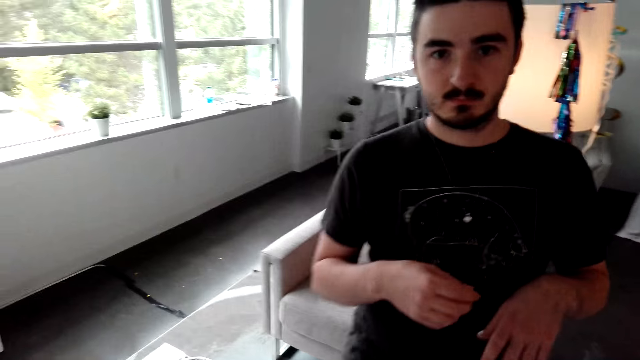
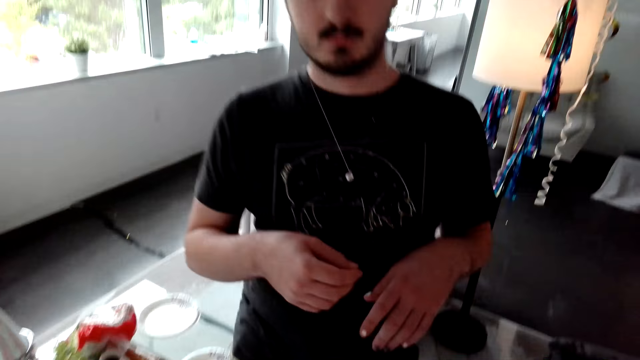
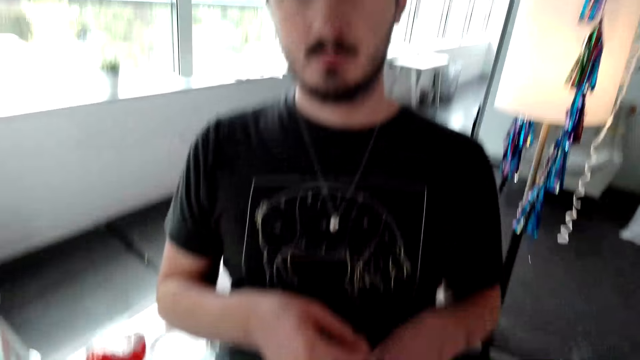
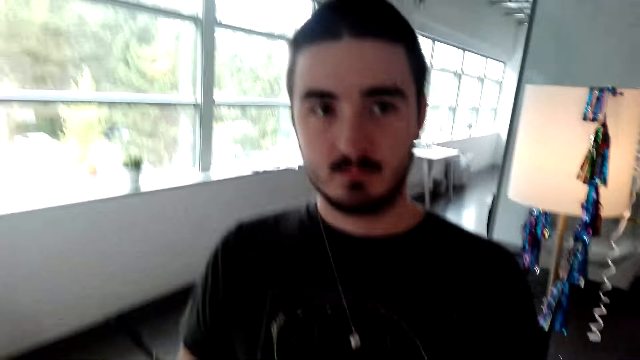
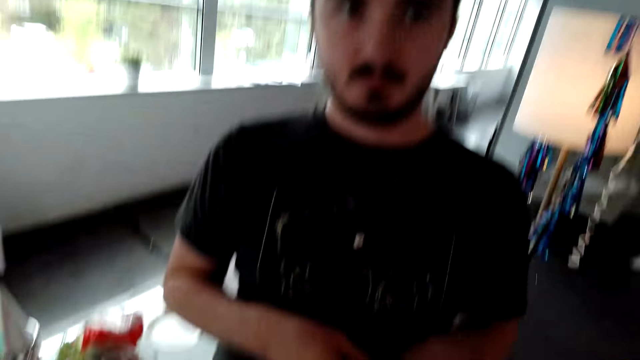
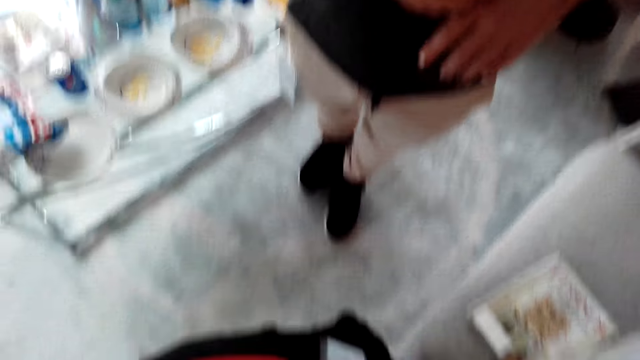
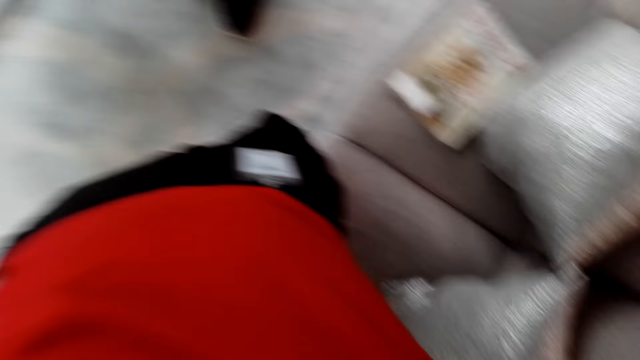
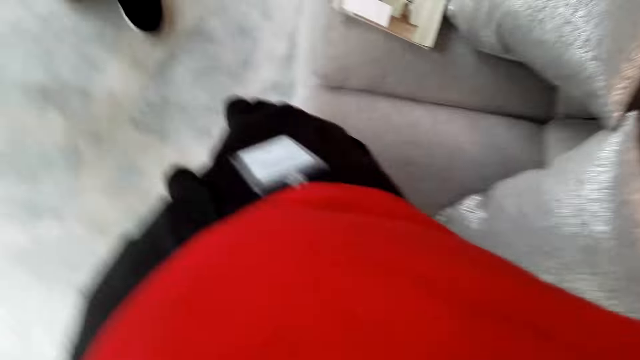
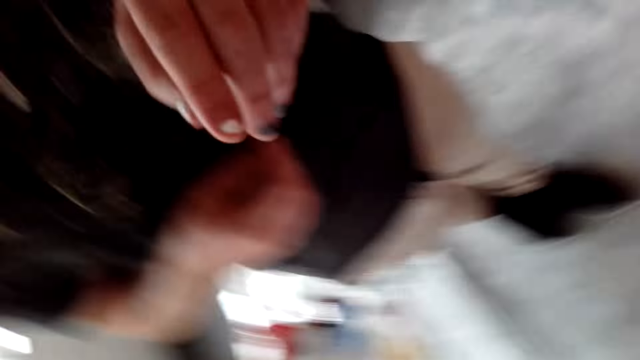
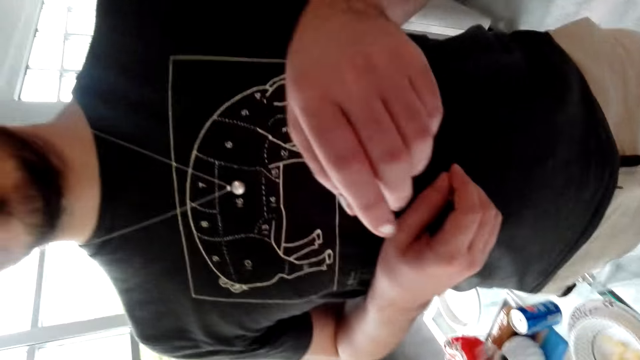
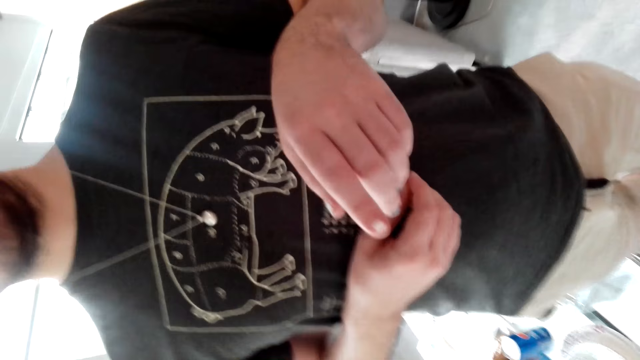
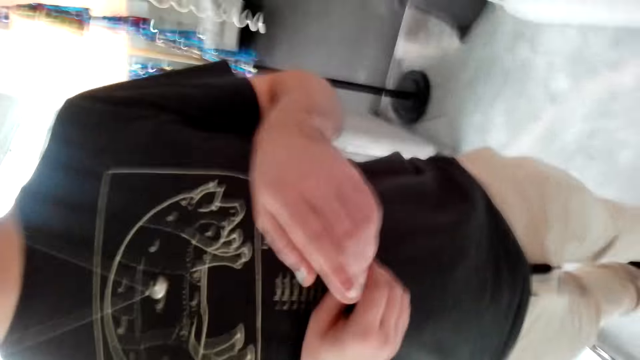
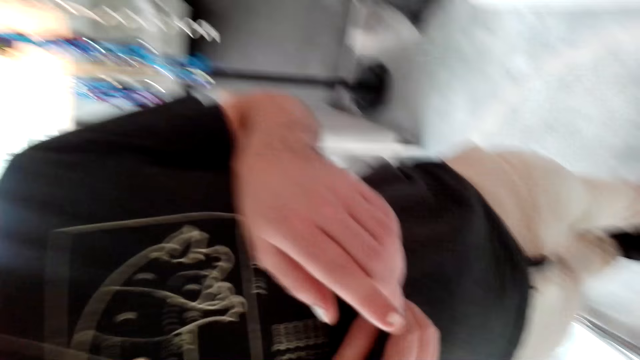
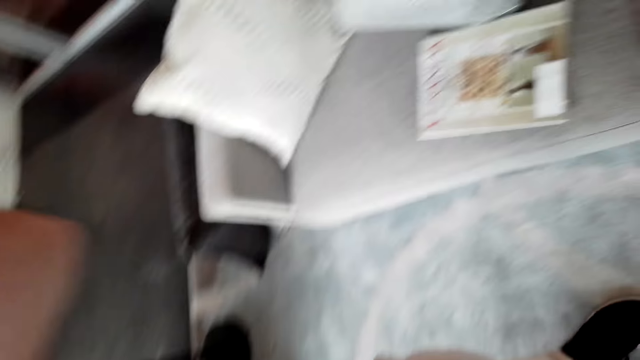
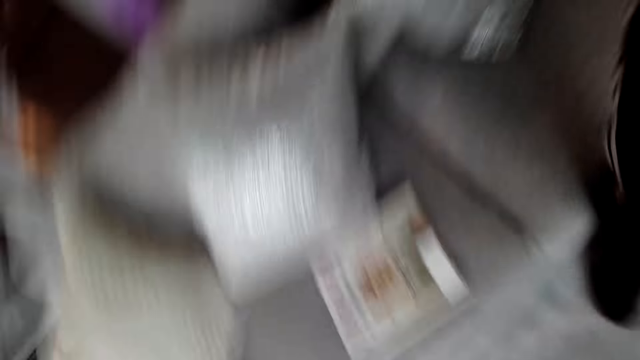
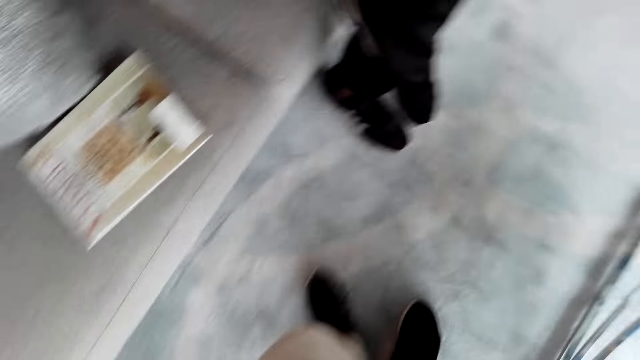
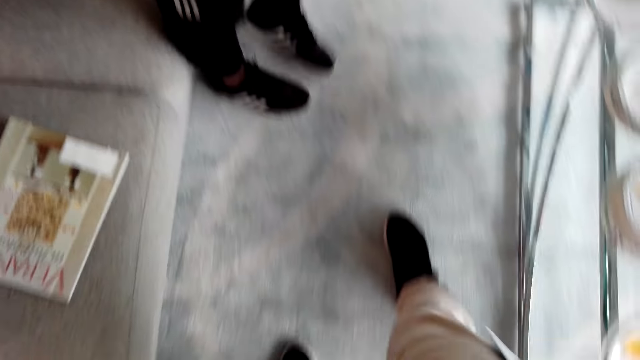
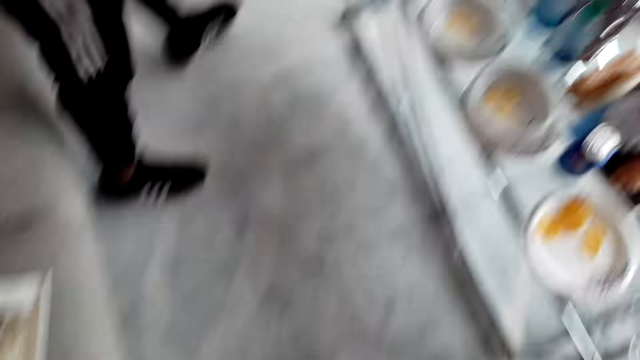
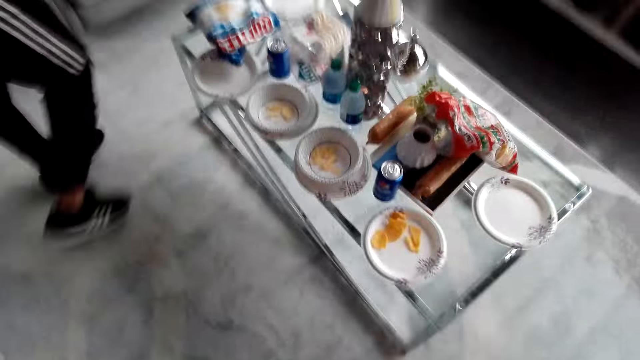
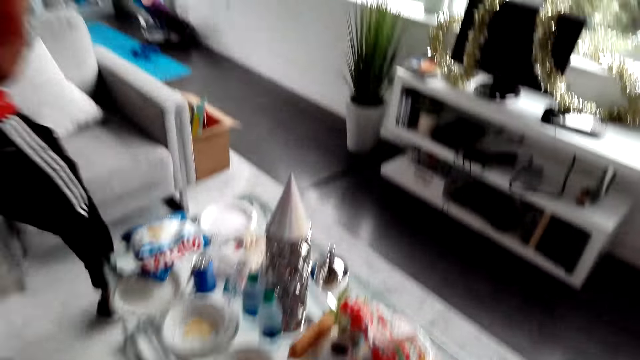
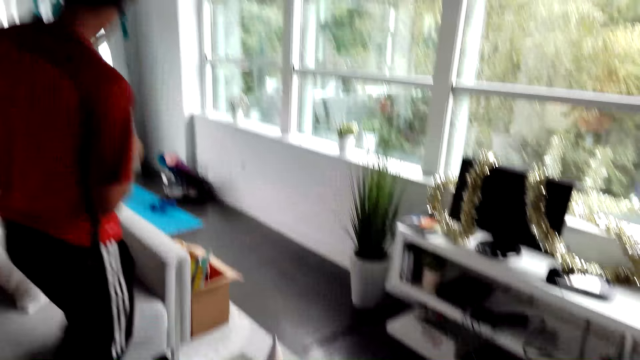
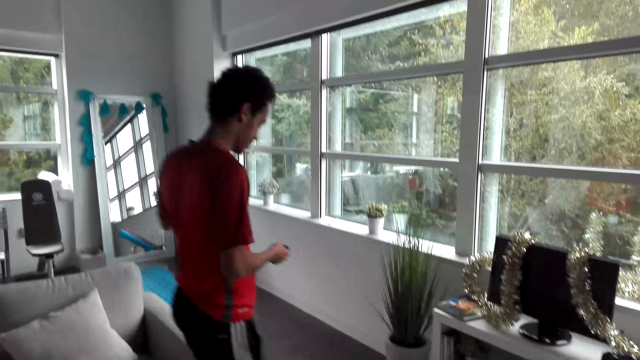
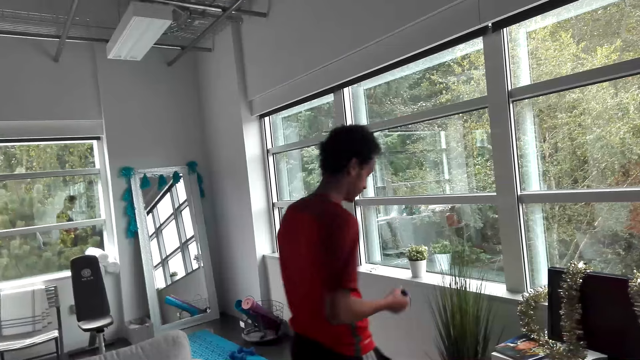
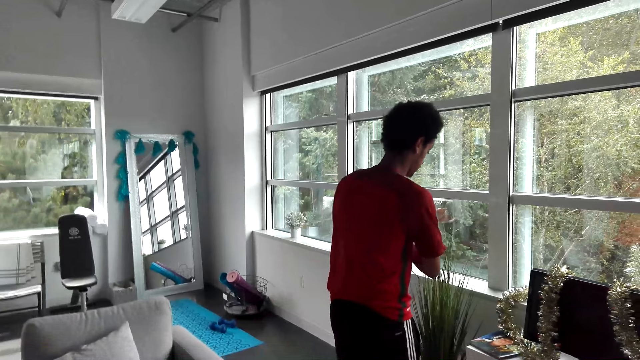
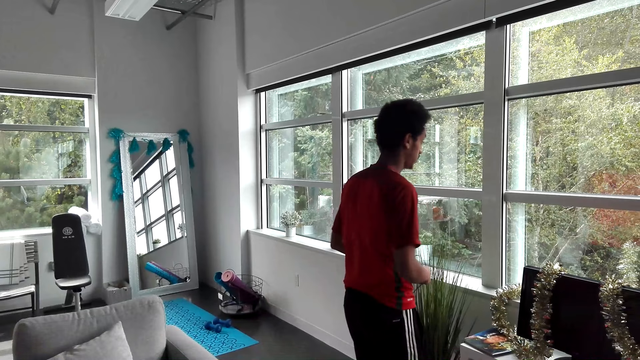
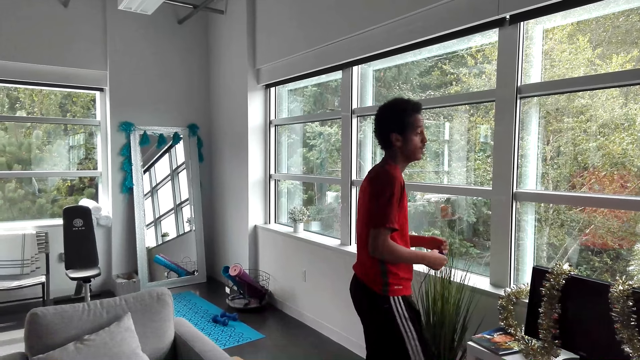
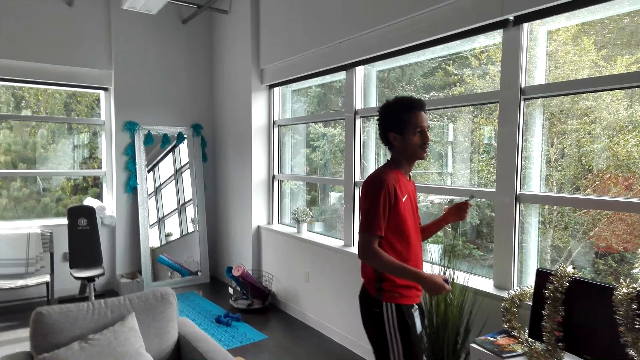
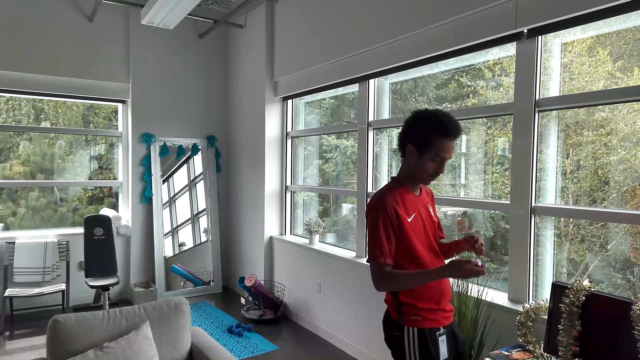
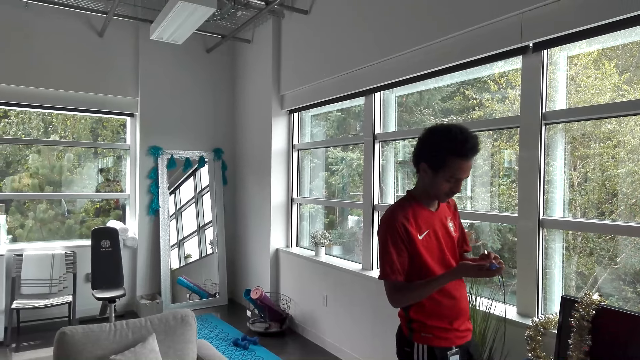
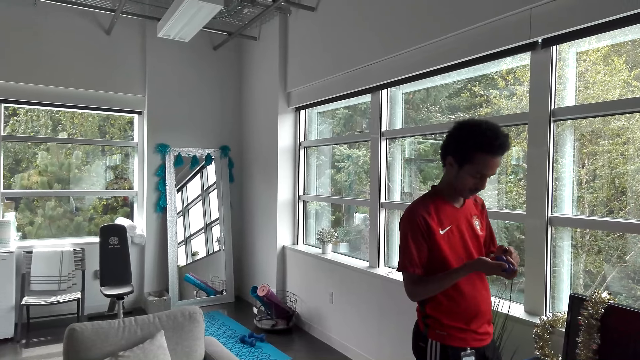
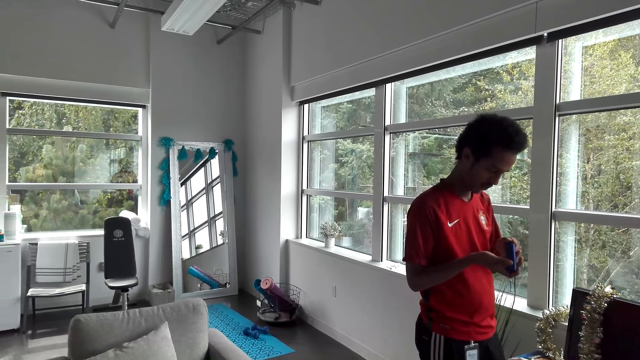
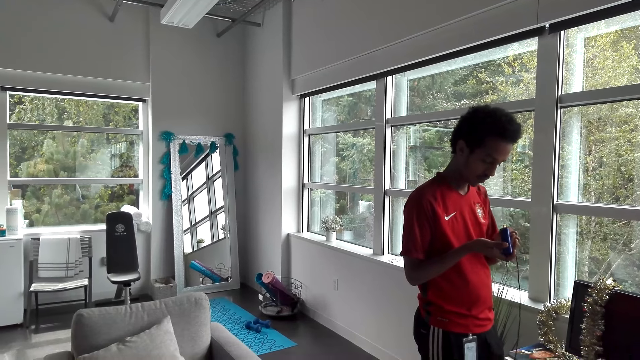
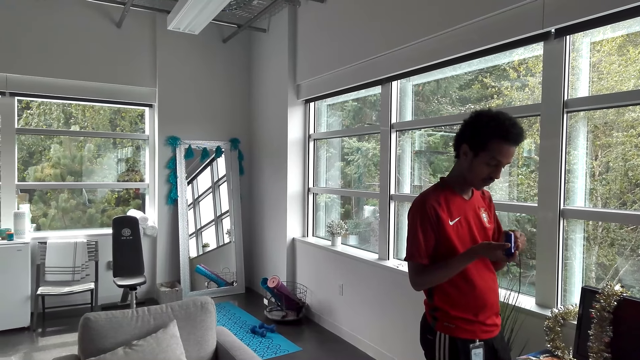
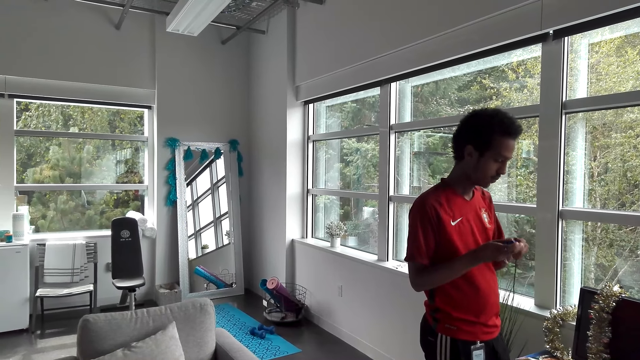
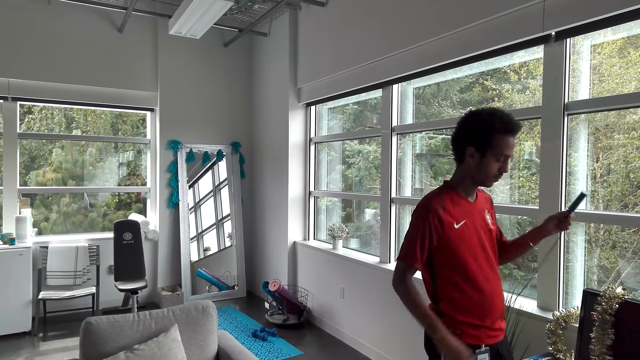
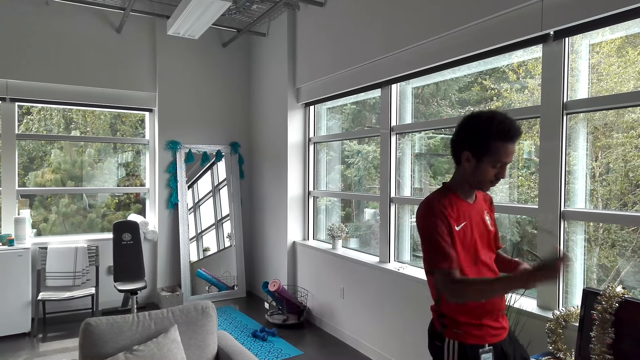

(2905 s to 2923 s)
The camera wearer converses with a man. They look around the room. The man moves hands. The camera wearer looks around the room. The man walks in the house and connects something.
